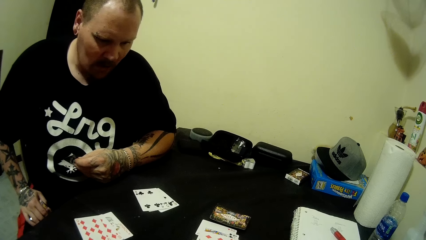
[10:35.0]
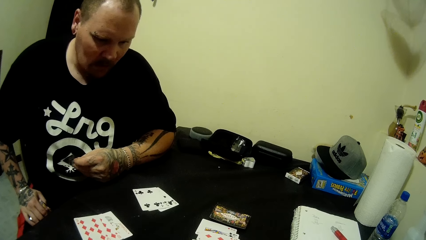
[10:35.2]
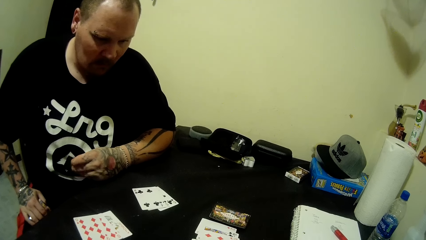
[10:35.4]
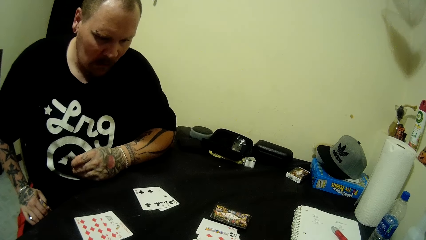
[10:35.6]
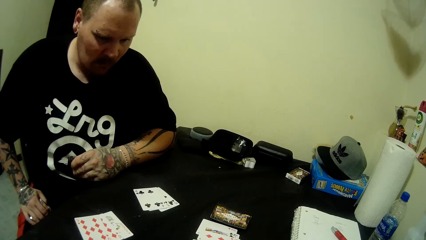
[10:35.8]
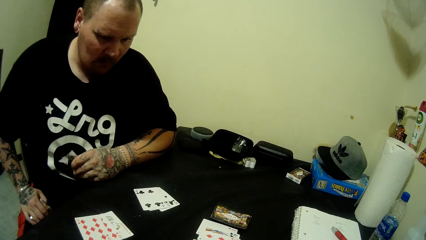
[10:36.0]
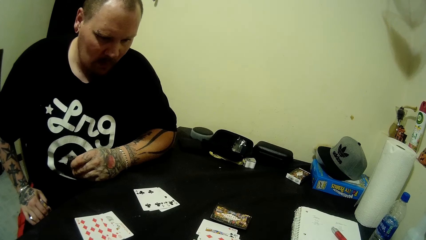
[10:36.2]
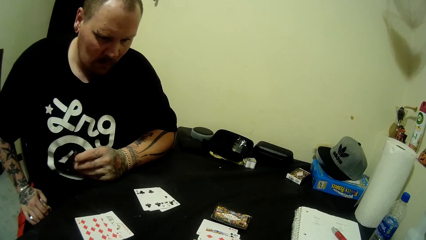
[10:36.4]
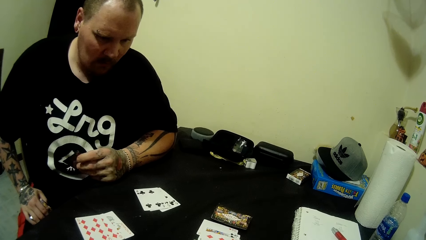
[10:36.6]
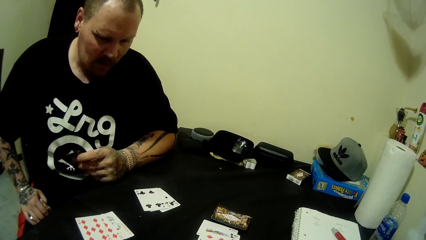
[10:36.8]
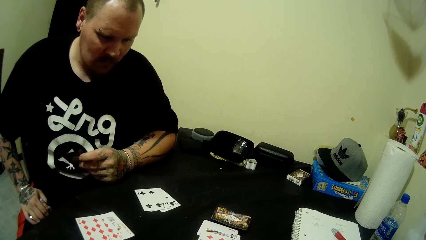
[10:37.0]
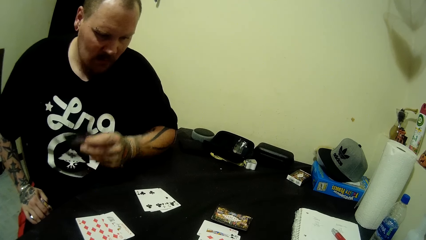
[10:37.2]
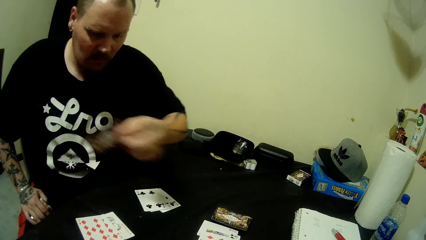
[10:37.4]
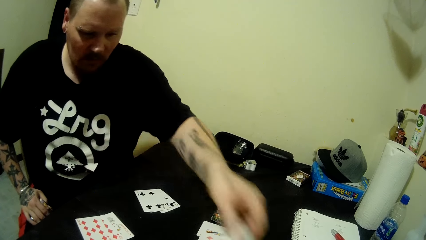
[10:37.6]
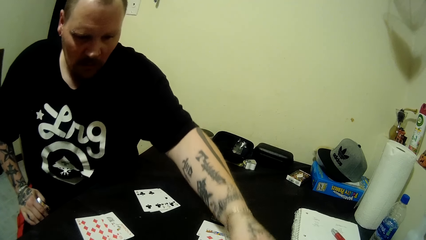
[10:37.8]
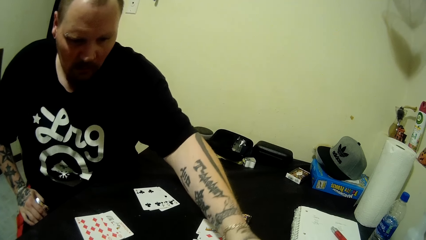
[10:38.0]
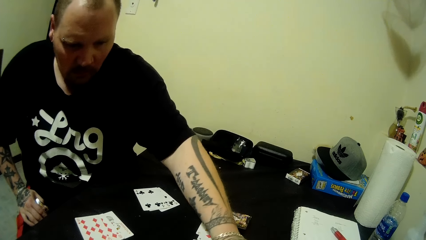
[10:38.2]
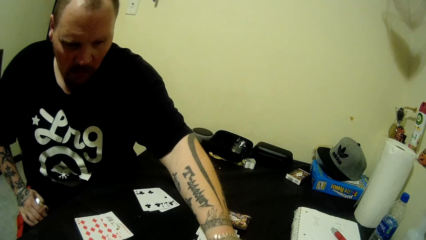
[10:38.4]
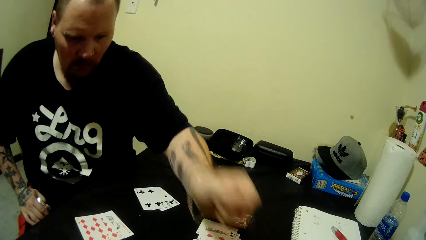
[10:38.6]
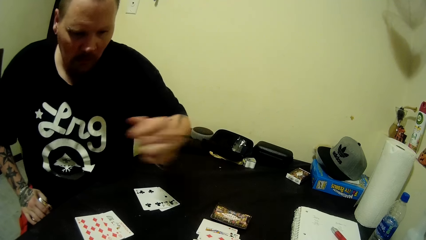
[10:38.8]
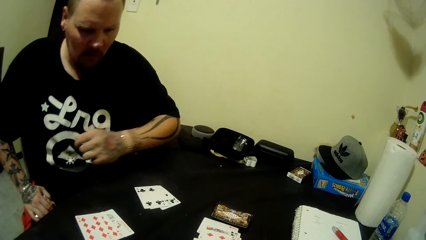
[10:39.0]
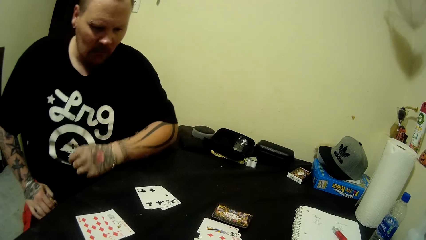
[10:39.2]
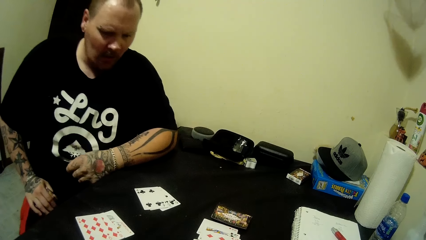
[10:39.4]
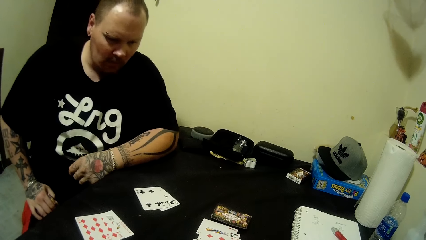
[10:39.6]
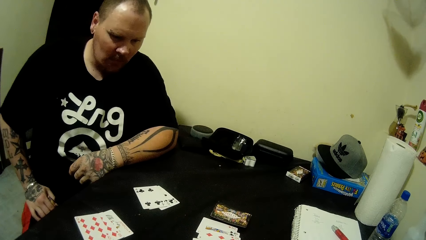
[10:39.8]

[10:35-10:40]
The man looks around. He drops the card on the table with his left hand. He puts his hand on the table.

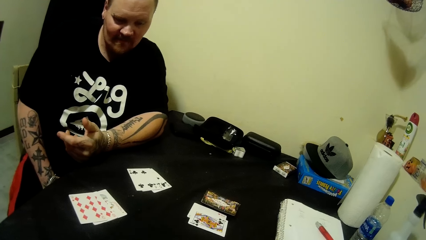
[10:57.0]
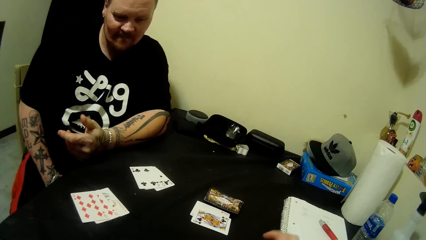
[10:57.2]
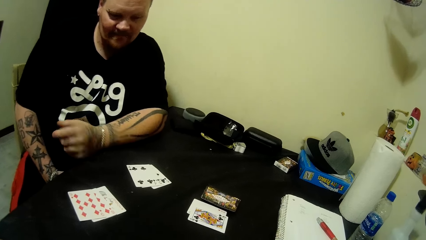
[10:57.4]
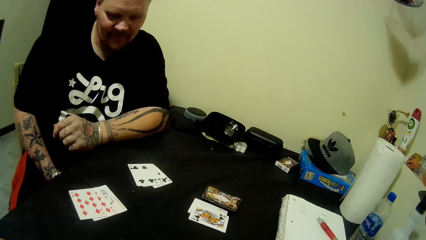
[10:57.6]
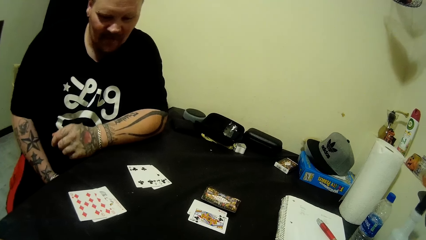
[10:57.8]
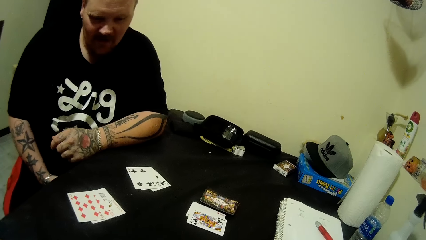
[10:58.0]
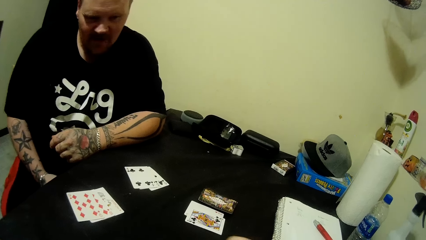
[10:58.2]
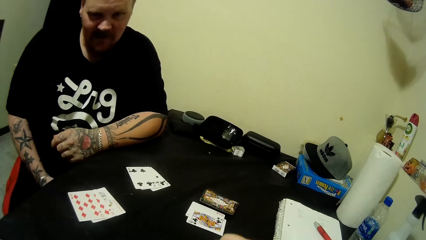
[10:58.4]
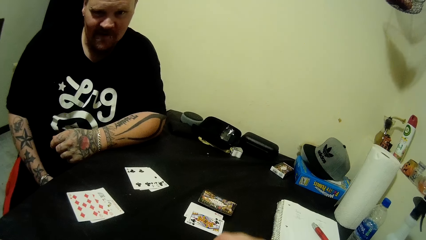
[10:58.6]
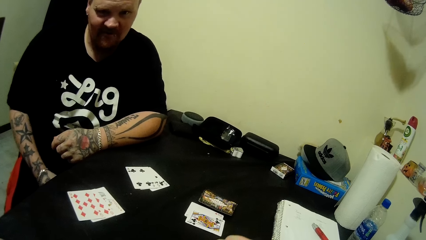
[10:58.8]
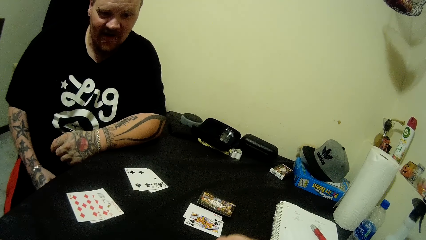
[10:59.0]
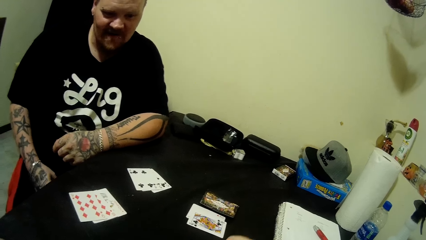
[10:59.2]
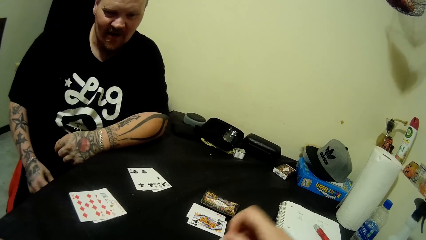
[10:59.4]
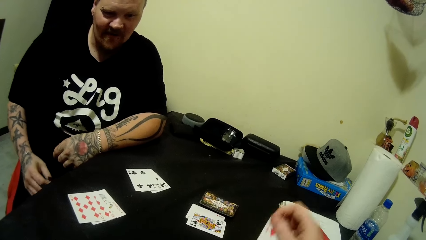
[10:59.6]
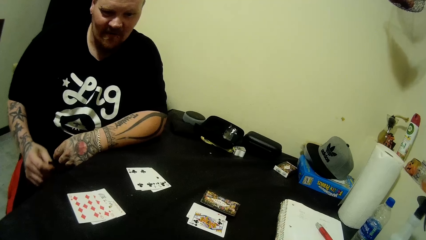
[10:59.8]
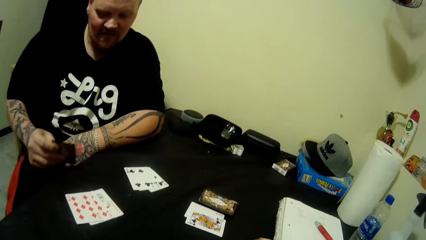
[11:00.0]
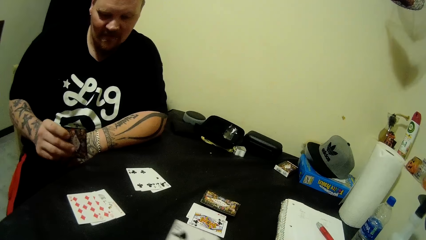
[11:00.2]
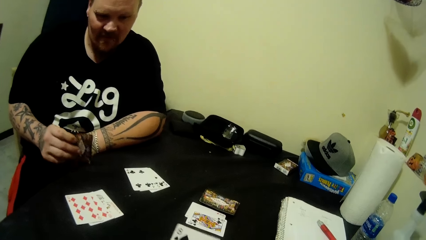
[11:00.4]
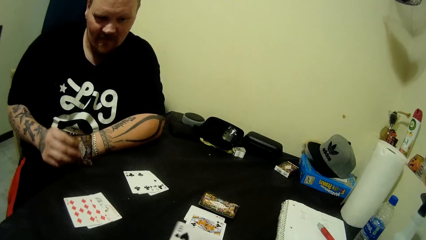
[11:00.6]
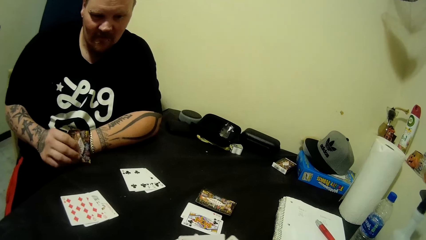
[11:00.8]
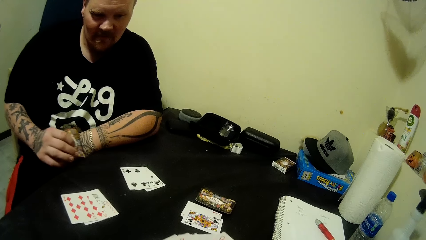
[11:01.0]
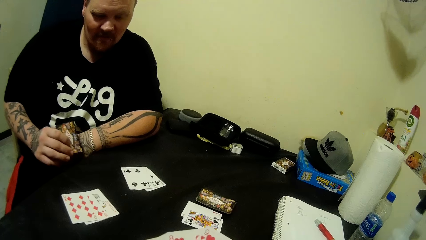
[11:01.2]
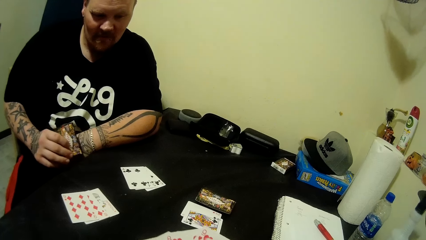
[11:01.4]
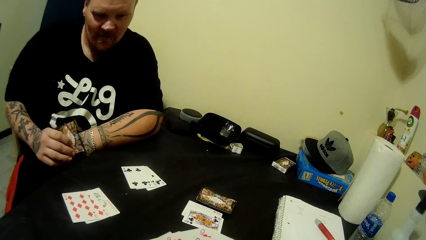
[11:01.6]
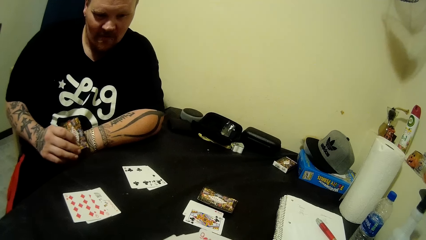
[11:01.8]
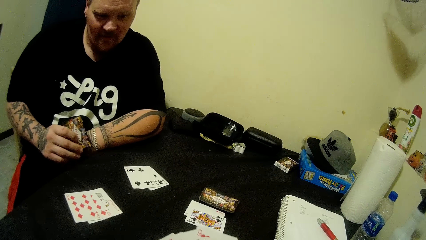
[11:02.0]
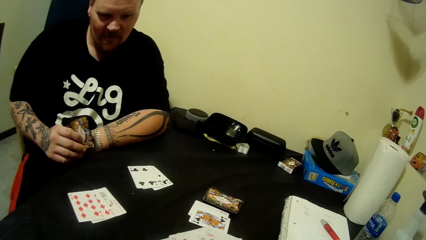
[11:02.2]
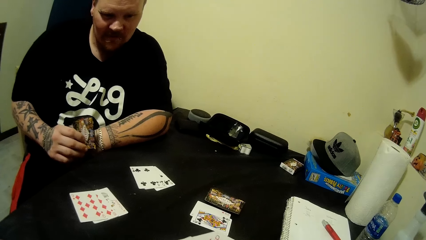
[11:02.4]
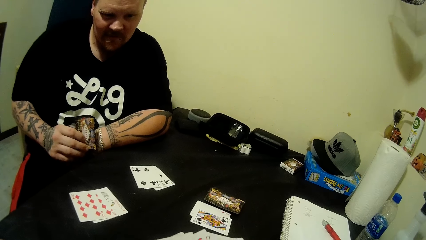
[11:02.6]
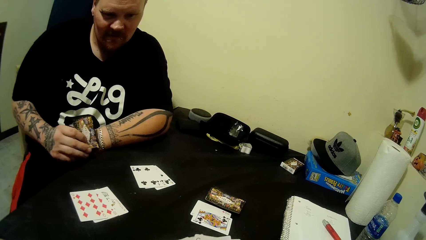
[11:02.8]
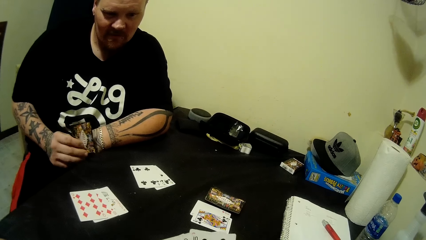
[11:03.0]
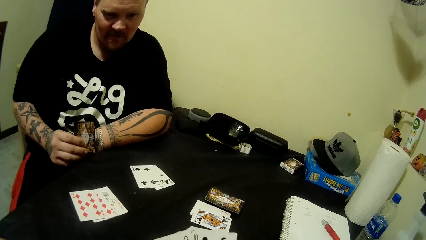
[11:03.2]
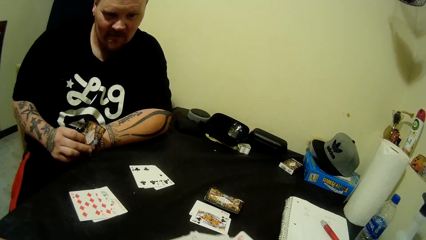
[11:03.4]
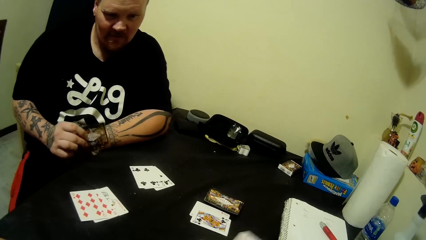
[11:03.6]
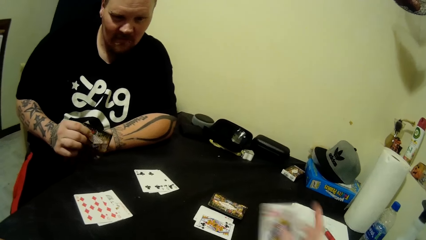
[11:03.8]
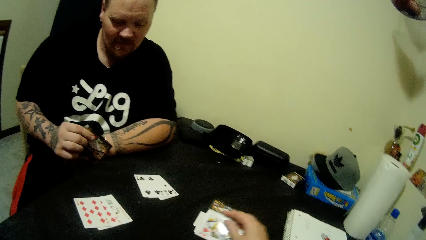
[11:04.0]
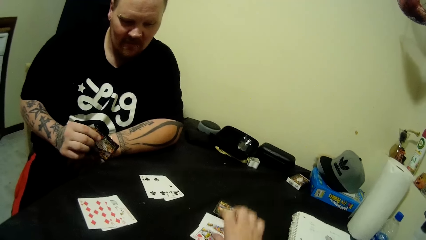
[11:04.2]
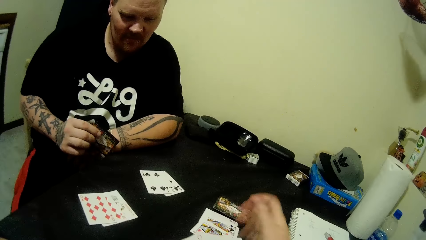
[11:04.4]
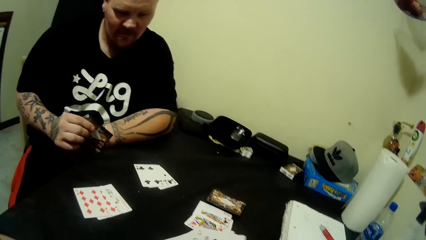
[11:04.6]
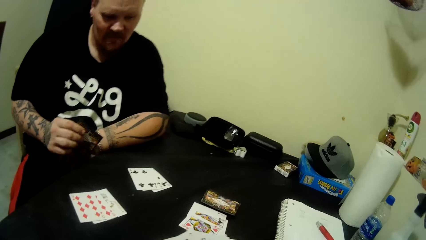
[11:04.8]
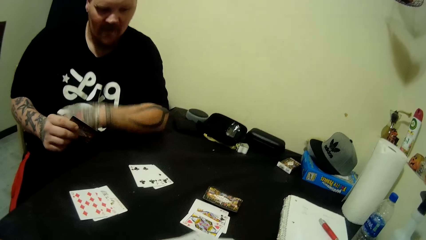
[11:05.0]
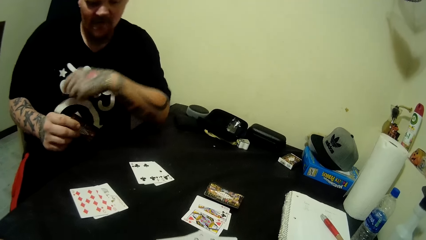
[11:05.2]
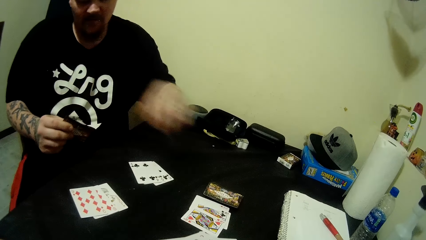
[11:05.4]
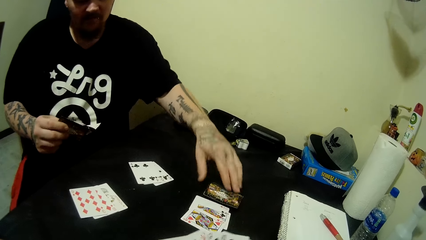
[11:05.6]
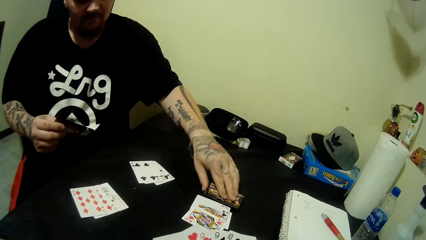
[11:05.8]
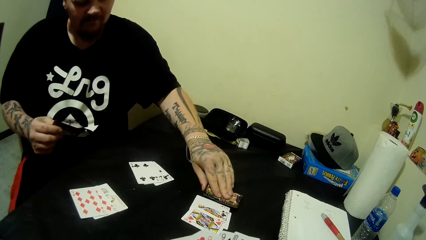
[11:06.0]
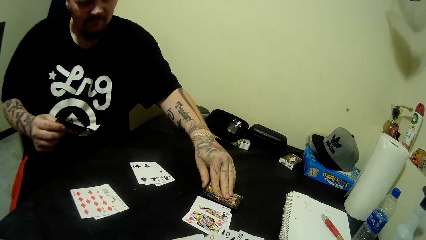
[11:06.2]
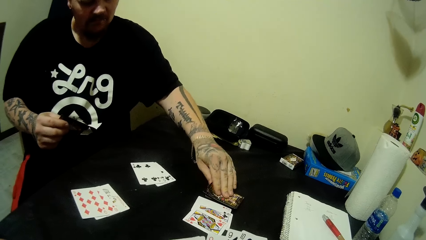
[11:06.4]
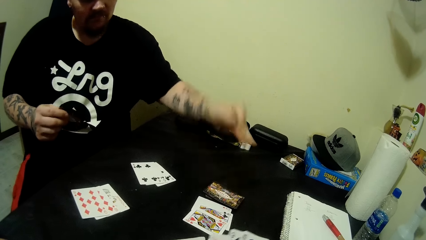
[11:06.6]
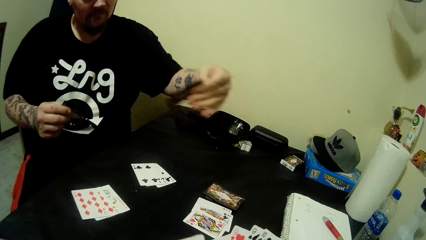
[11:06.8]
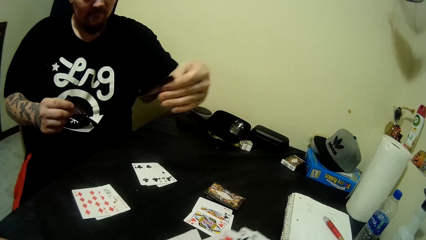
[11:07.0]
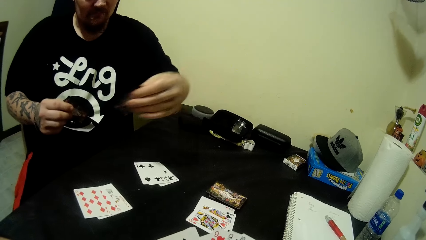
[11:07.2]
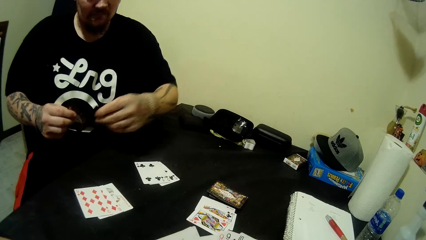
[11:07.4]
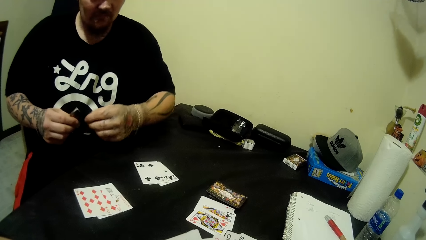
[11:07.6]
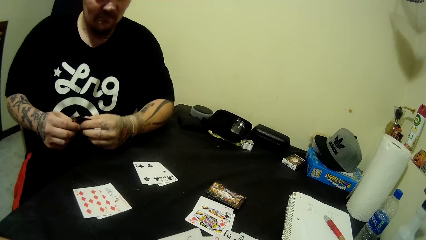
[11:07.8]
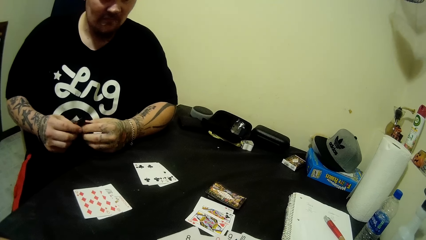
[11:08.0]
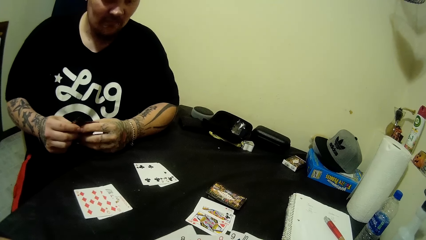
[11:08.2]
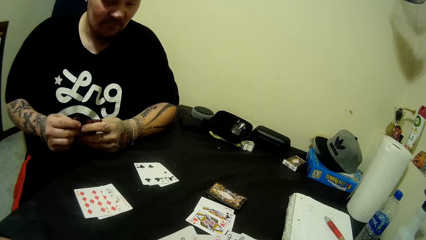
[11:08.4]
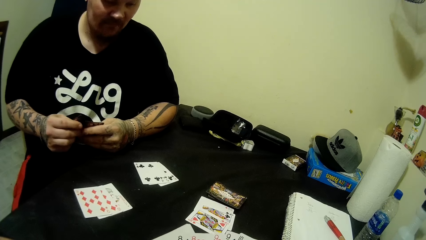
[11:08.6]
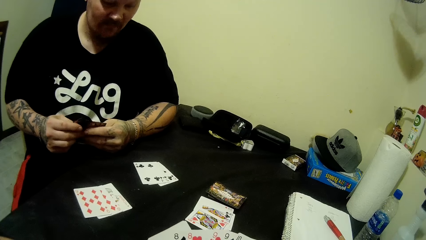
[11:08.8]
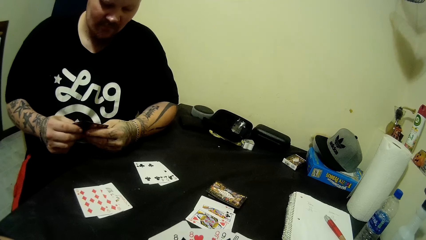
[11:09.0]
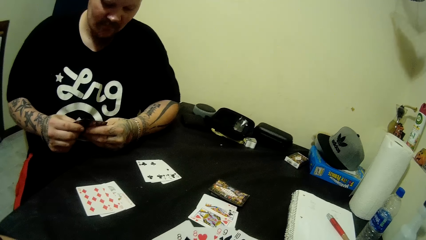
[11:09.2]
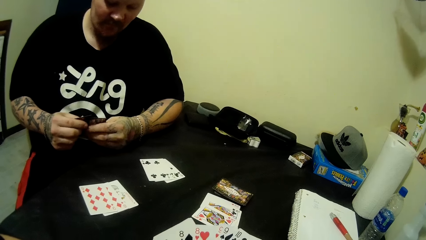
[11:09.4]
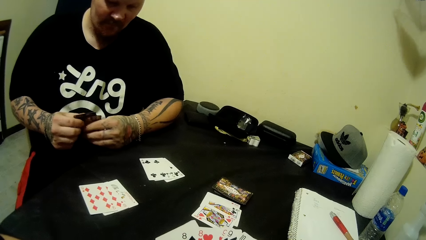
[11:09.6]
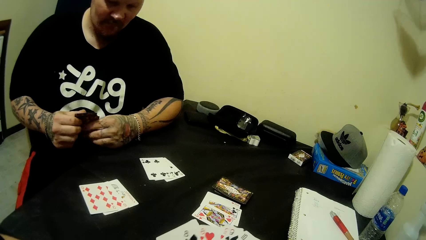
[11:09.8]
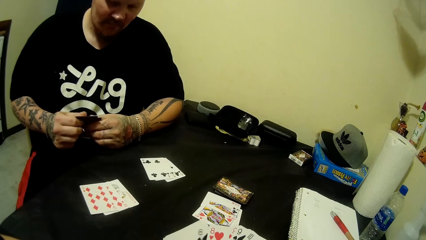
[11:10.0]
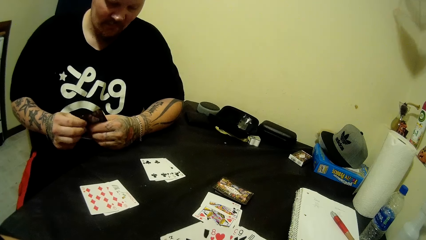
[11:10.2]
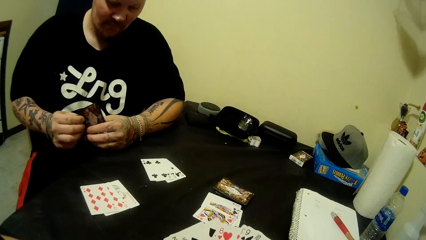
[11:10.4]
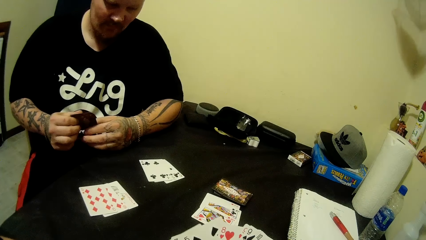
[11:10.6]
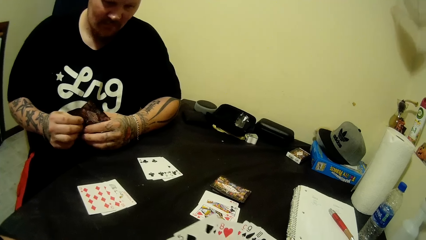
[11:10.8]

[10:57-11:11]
The camera wearer arranges the cards. The man looks around. He moves his hand to the table. He places the card in his right hand on the table. He hits the table with the card. He looks around. He turns the card. The camera wearer drops a card on the table with her right hand. She arranges the cards. The man moves his hand. He picks a card on the table with his left hand. He looks at the card. He puts his hand on the table. He looks around. He moves the cards at hand.
